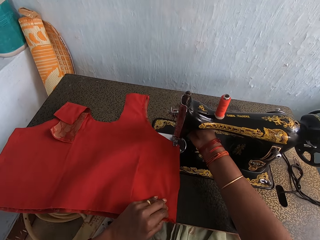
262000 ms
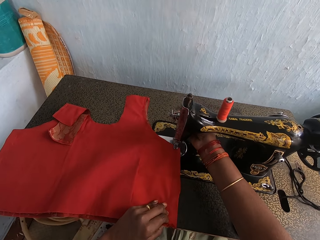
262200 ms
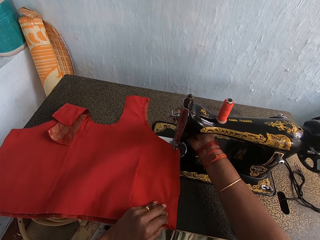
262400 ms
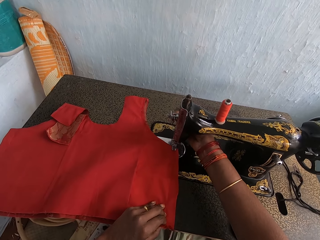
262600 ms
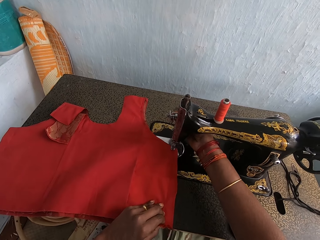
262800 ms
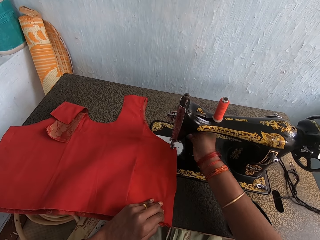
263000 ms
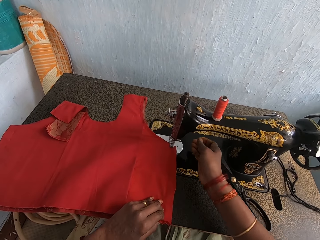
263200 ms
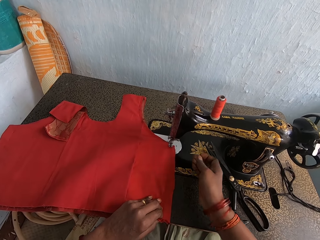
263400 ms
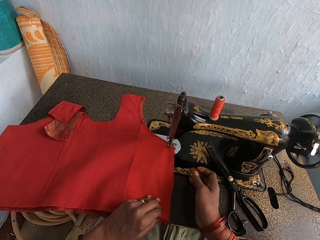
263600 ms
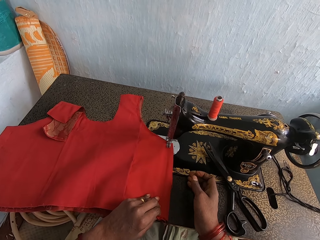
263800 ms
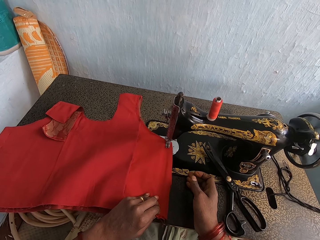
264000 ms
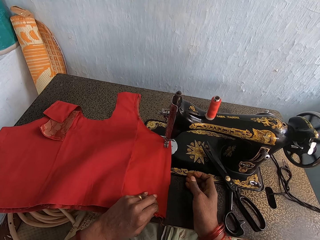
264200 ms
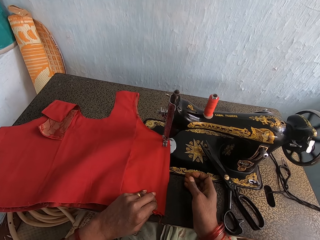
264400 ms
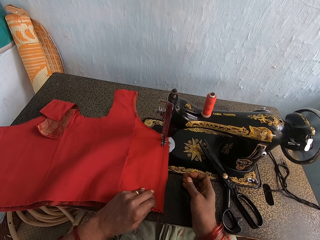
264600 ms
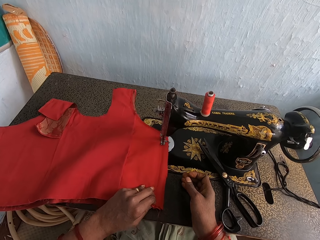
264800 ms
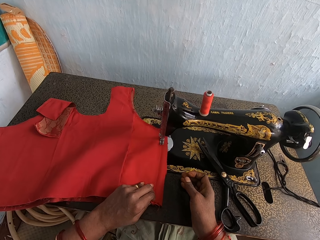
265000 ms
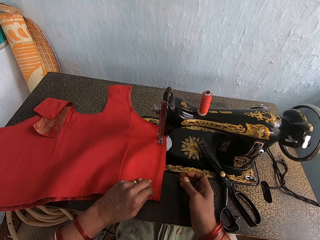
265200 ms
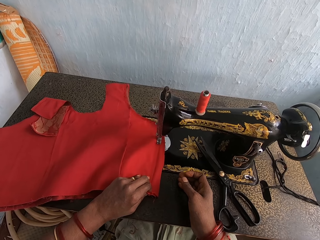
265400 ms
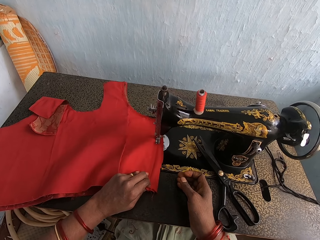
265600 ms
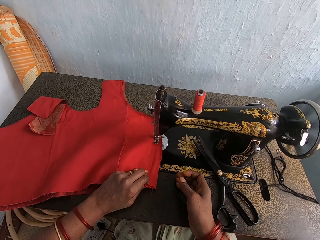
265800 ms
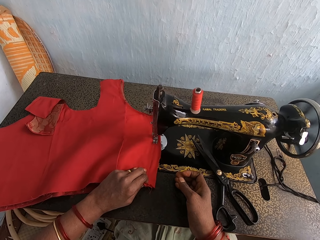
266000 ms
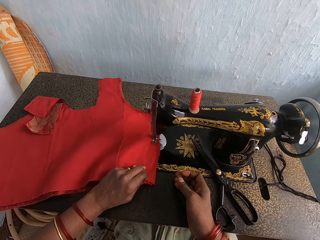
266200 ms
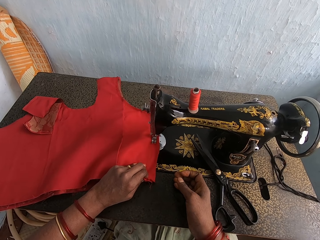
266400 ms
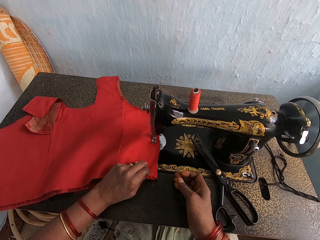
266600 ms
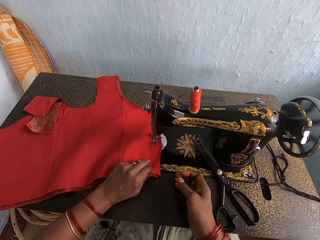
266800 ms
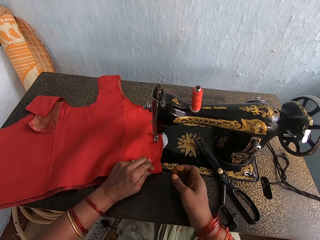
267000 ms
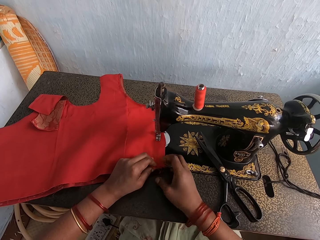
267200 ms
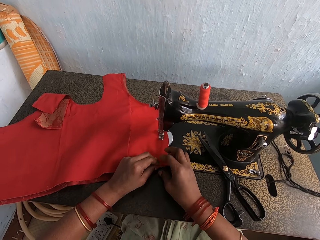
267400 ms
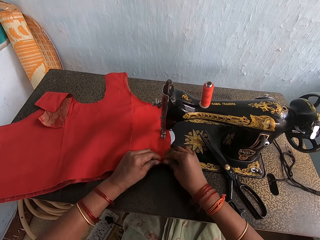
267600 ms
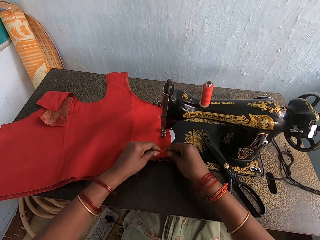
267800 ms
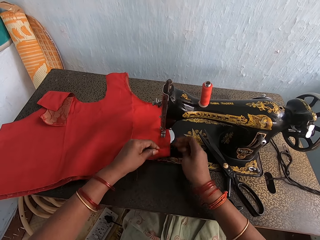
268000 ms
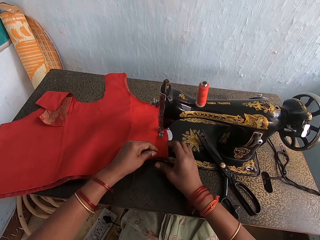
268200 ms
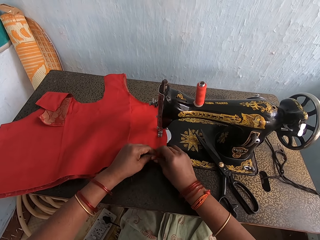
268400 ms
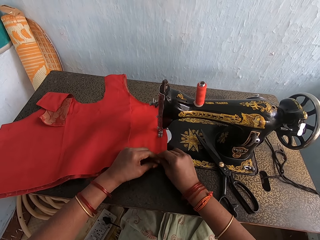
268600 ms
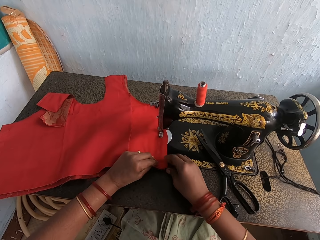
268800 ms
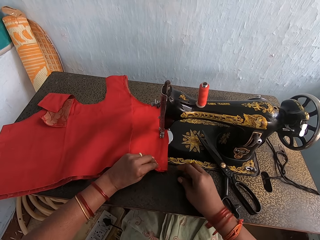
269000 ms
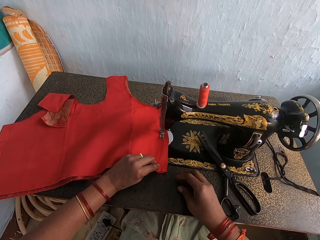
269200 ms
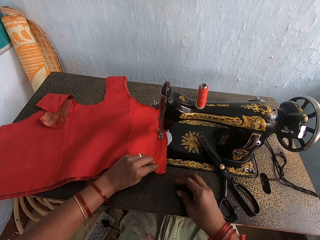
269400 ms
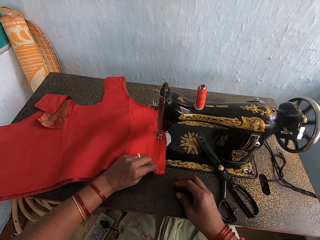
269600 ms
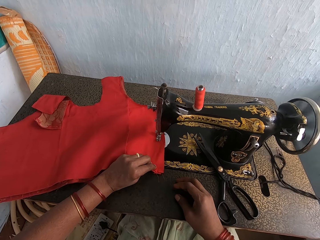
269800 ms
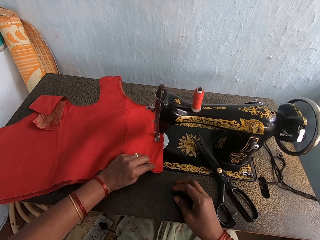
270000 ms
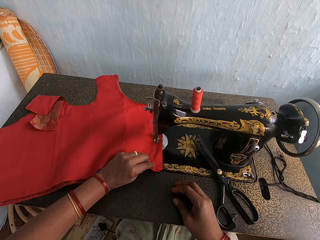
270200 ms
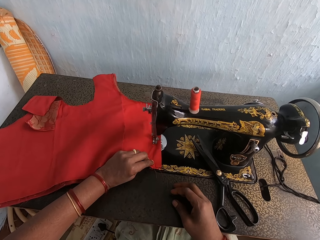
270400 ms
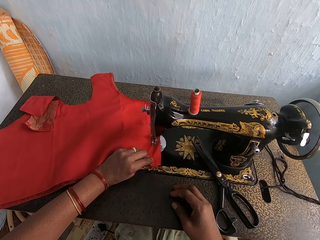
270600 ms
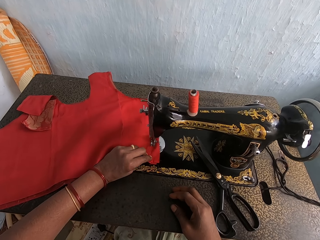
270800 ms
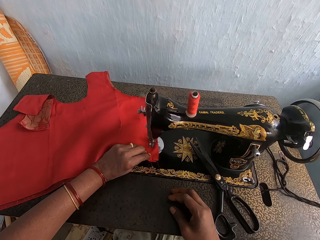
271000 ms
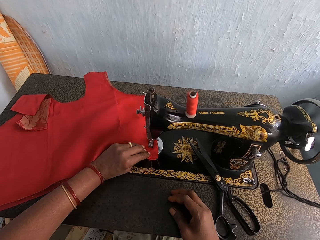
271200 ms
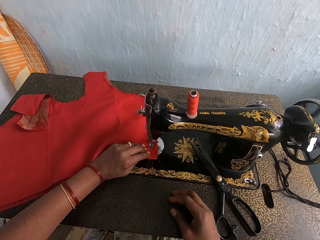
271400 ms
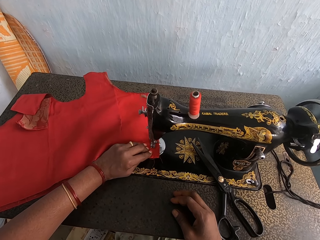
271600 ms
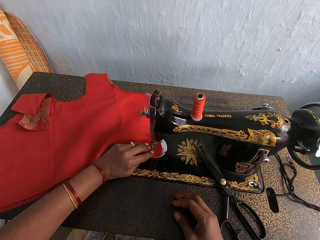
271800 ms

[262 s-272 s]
The camera wearer sews the clothes with a sewing machine.

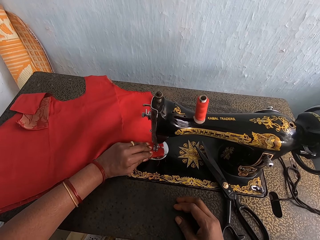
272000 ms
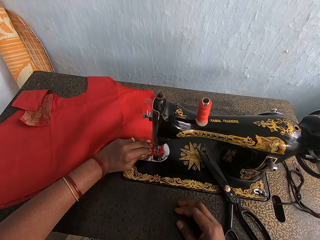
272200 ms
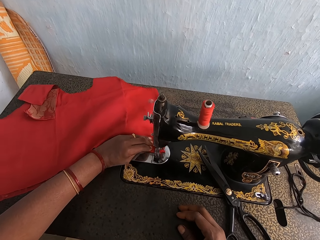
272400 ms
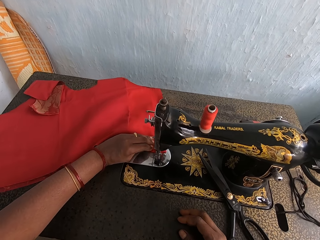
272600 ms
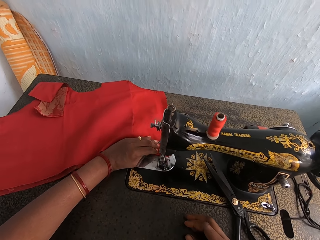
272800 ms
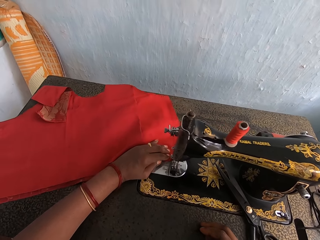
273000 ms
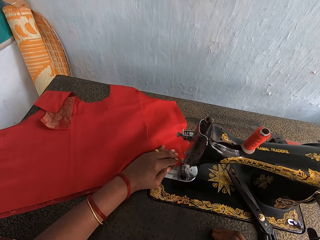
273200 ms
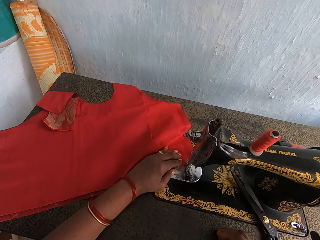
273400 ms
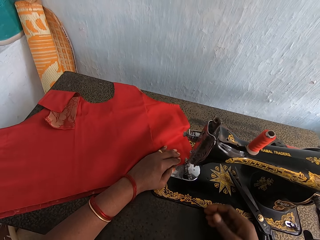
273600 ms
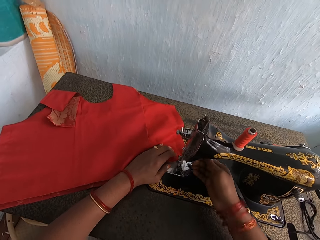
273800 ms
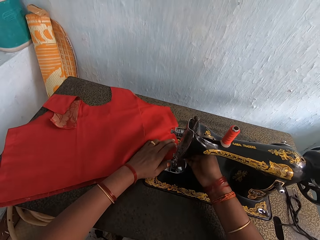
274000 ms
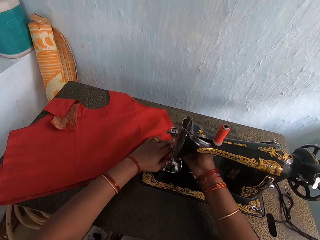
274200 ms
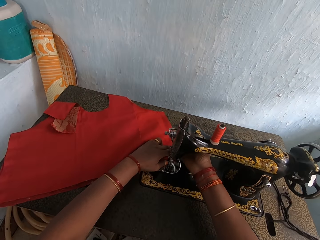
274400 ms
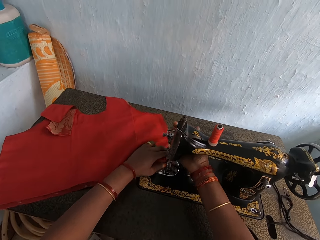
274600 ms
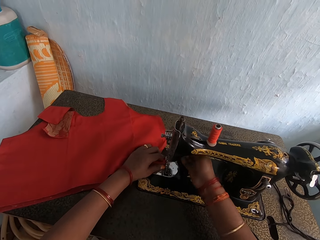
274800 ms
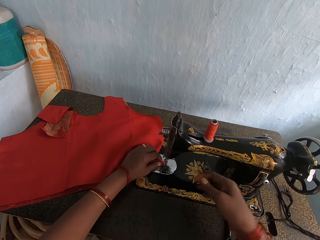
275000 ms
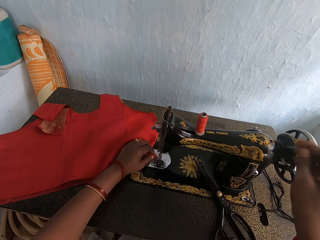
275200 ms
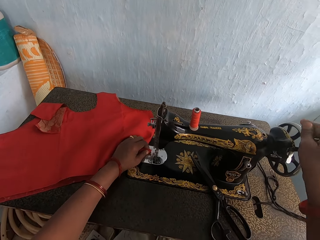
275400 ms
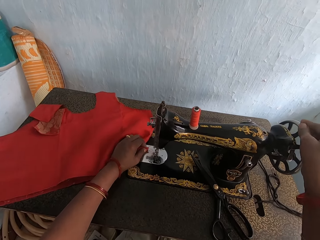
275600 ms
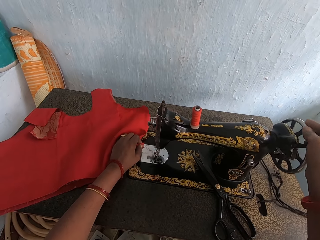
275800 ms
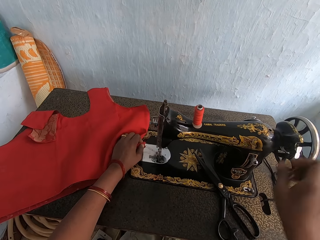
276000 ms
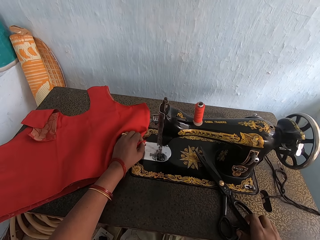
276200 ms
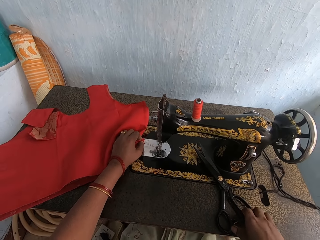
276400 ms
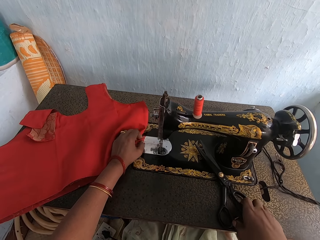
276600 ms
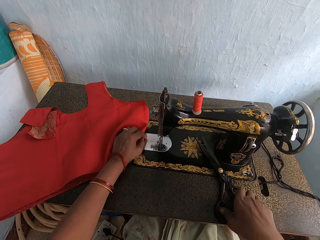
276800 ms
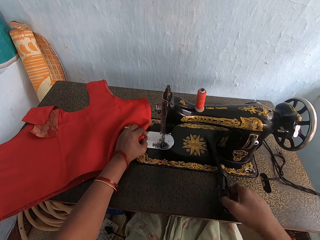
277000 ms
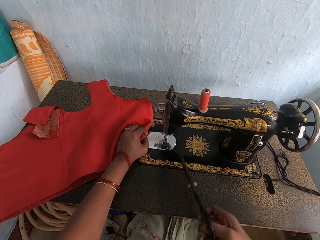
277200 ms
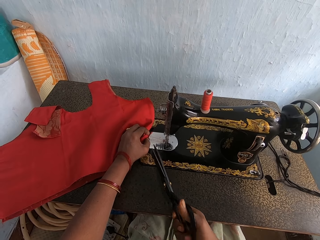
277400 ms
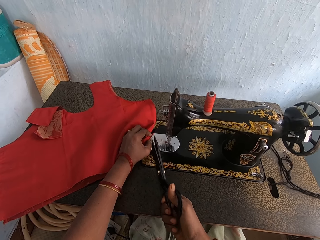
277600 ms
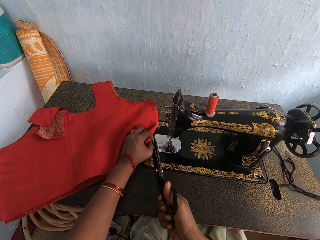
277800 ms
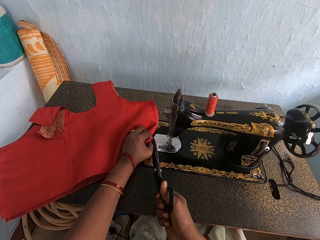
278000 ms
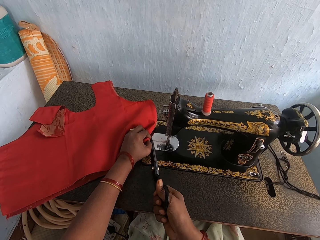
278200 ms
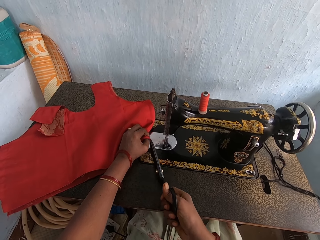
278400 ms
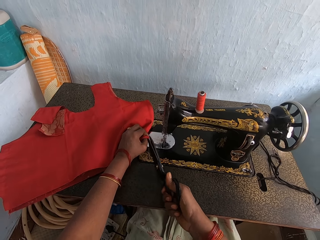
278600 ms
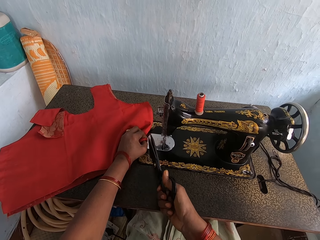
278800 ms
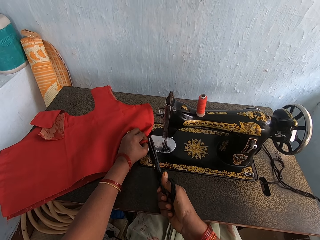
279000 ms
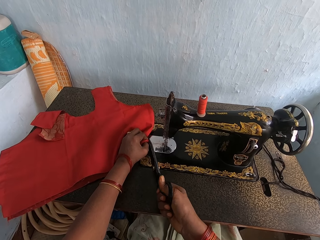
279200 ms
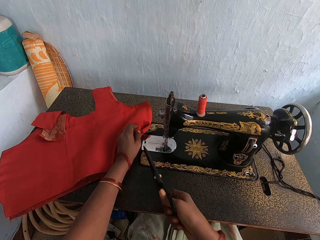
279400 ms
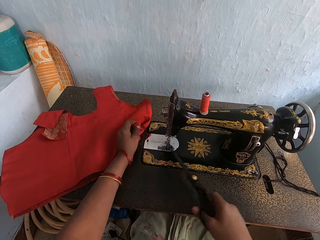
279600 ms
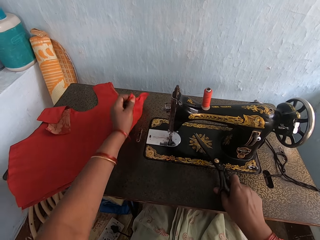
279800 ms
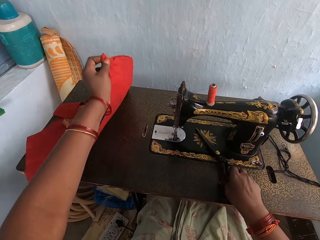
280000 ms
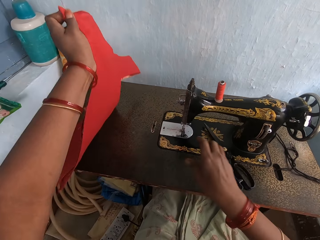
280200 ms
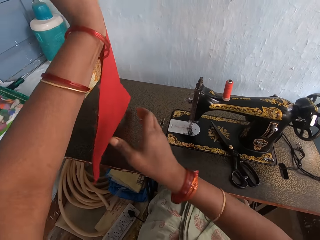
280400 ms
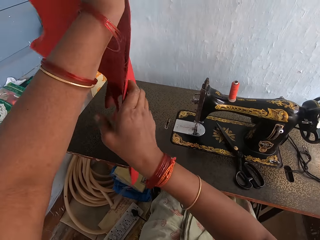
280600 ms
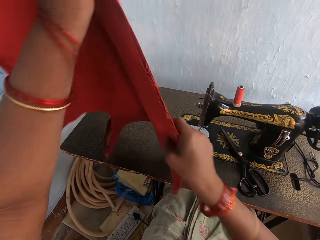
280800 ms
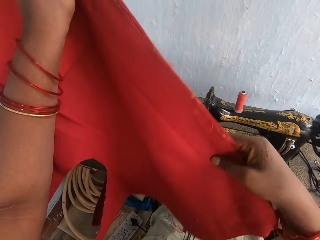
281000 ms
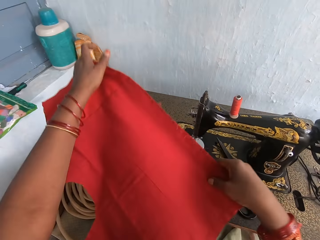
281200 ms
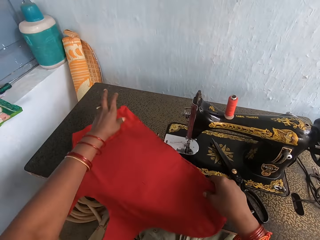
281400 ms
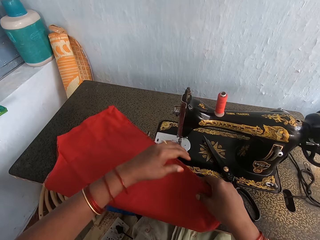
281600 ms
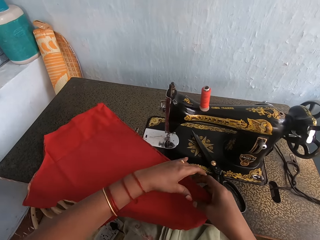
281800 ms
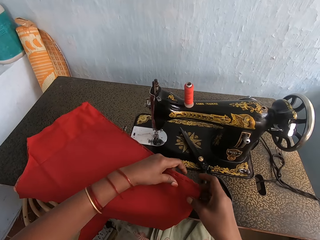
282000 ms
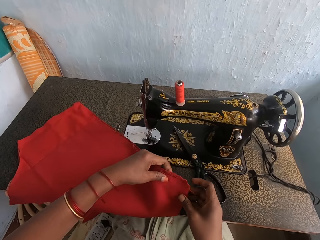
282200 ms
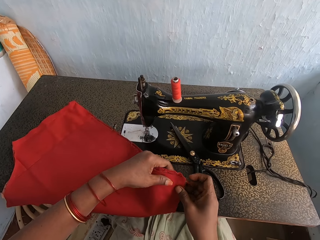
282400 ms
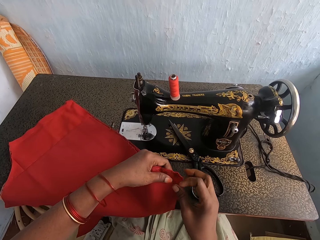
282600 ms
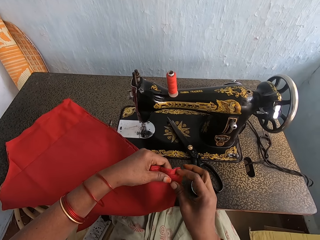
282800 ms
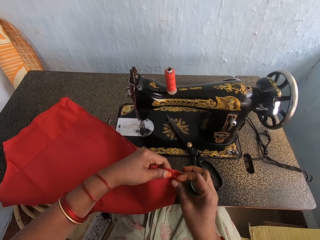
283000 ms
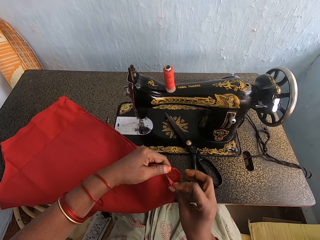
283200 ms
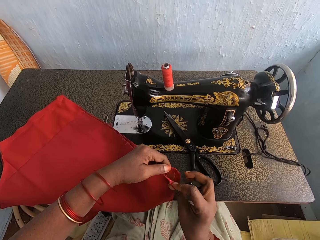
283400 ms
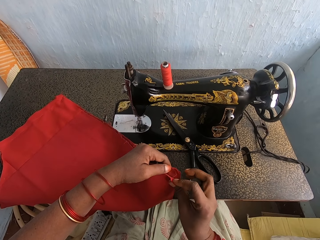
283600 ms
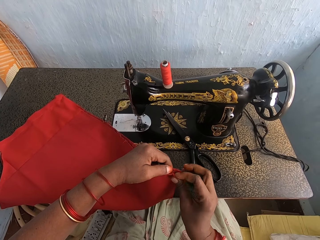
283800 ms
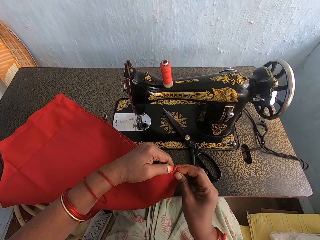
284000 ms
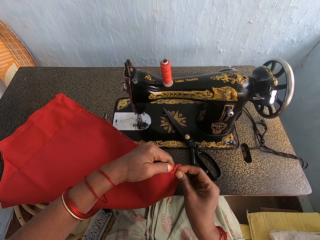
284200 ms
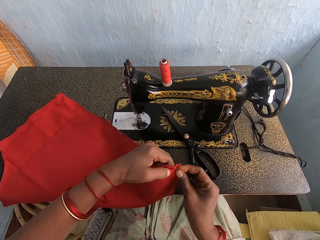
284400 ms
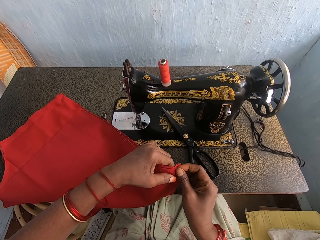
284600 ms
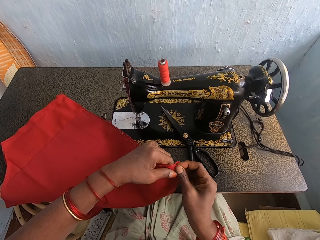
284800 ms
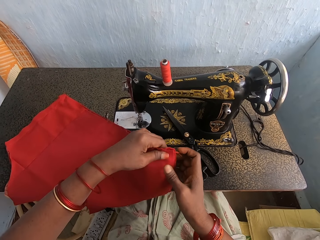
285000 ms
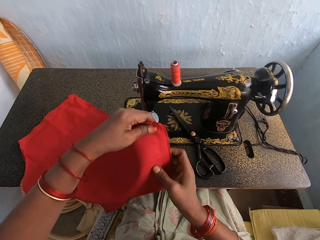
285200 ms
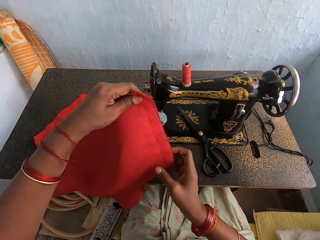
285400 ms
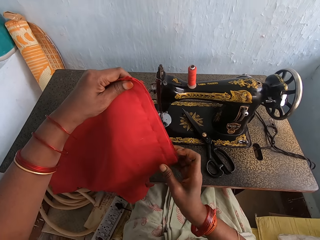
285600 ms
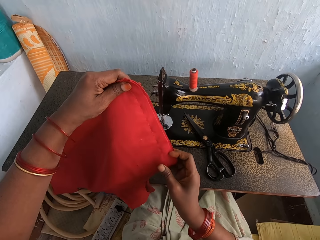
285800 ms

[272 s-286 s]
The camera wearer adjusts the sewing machine. They rotate the wheel to the sewing machine. They pick up a pair of scissors. They cut the thread to the cloth with the scissors. They put the scissors down. They overturn the cloth. They take the cloth. They put the cloth on the table. They align the cloth. They place the cloth adjacent to the other cloth.
